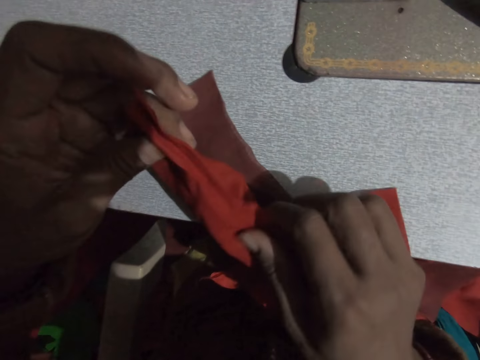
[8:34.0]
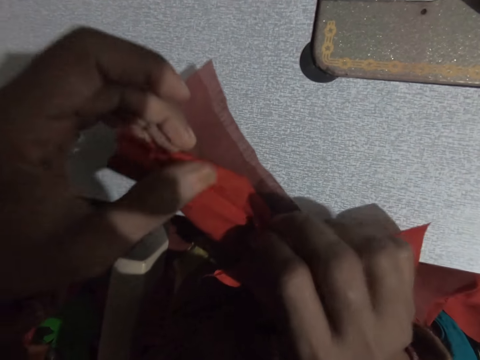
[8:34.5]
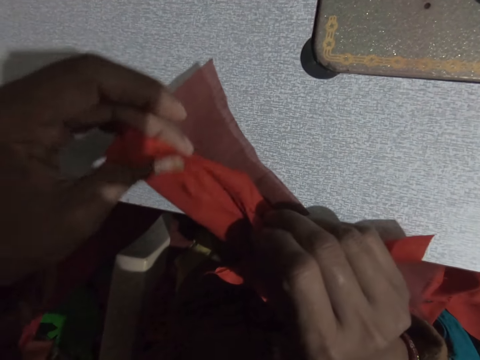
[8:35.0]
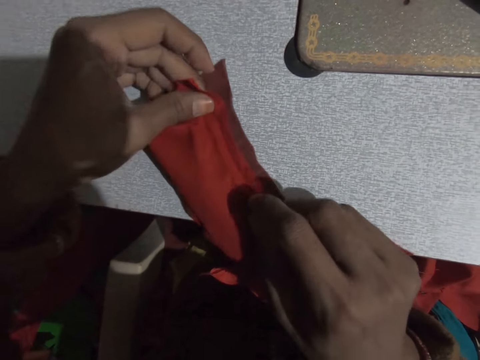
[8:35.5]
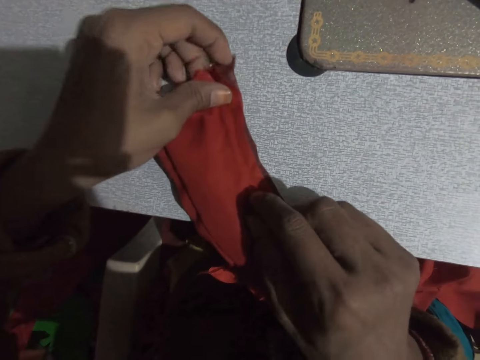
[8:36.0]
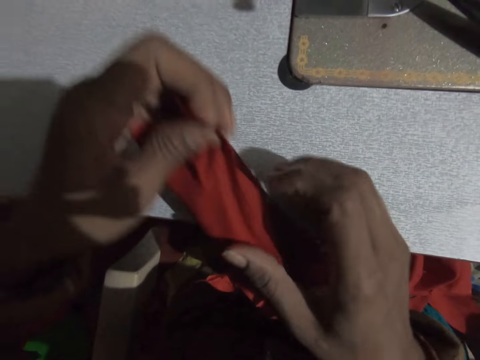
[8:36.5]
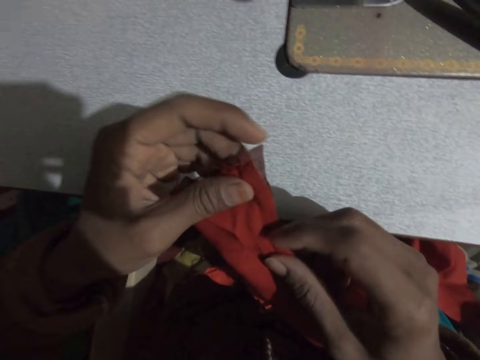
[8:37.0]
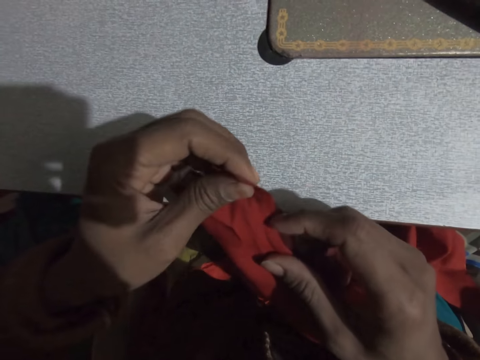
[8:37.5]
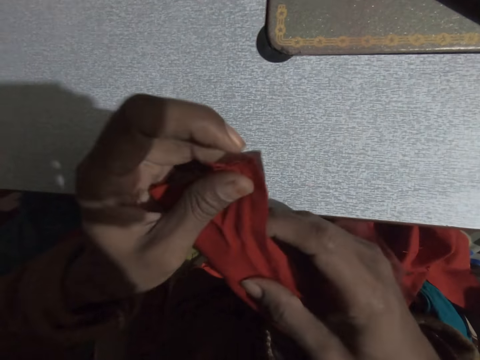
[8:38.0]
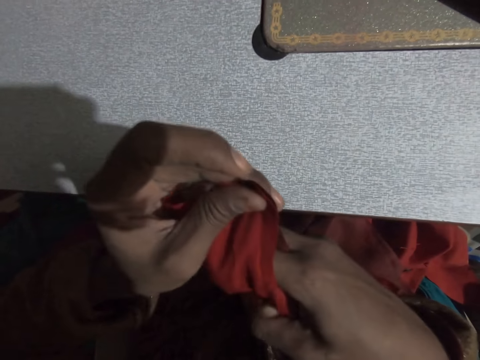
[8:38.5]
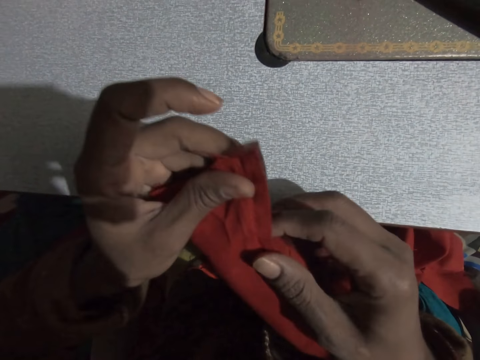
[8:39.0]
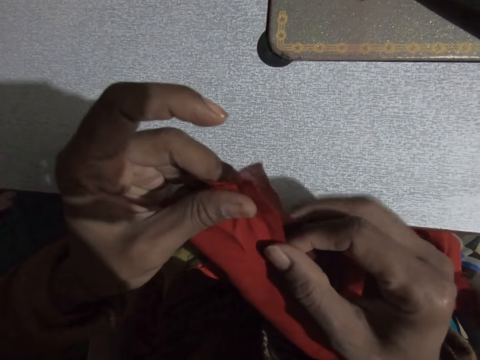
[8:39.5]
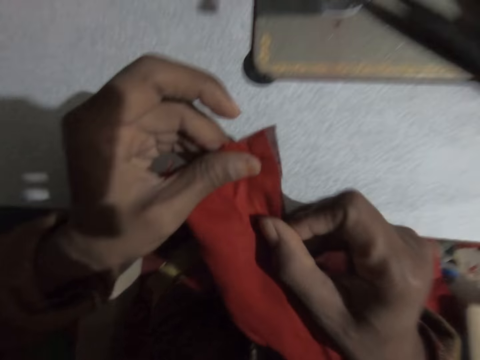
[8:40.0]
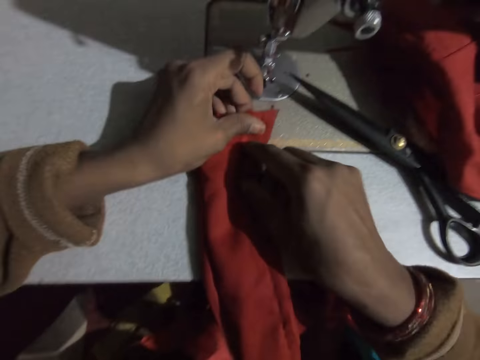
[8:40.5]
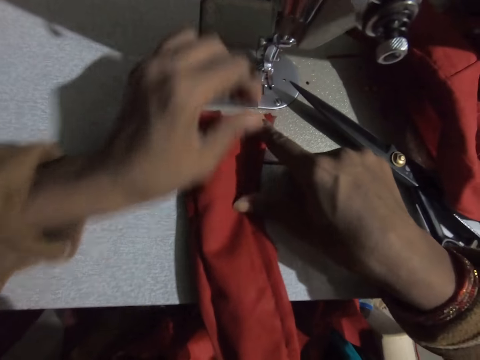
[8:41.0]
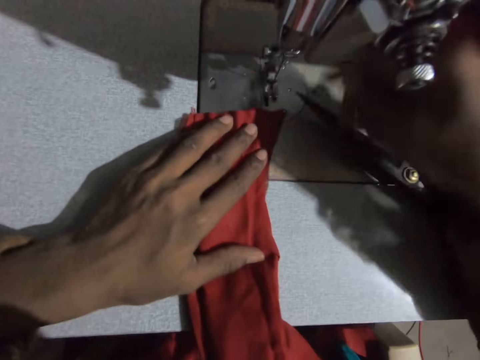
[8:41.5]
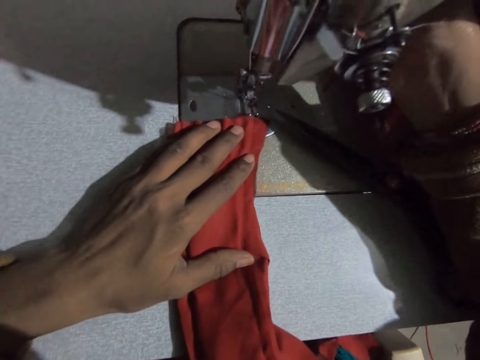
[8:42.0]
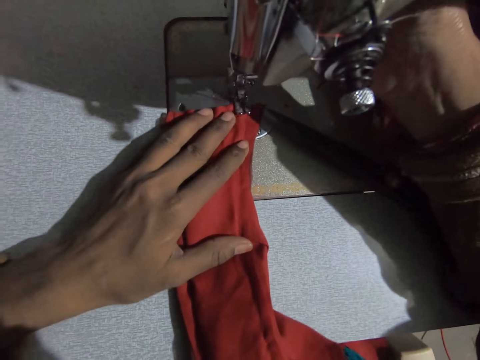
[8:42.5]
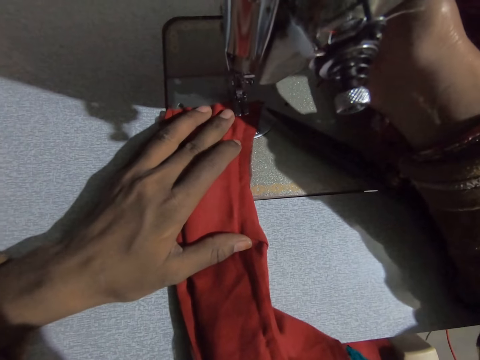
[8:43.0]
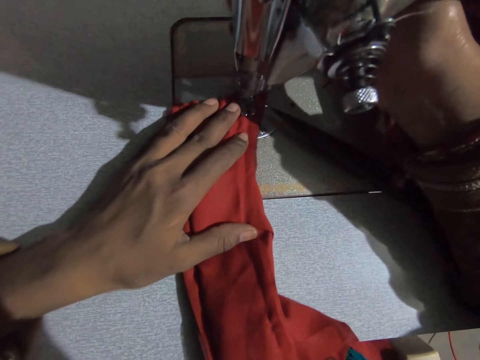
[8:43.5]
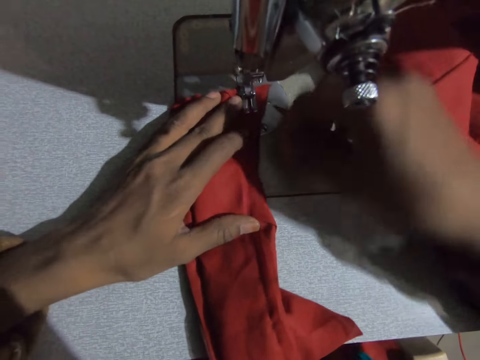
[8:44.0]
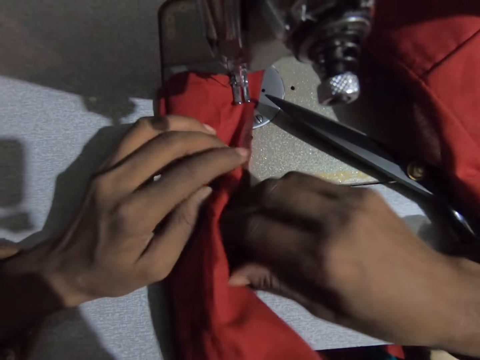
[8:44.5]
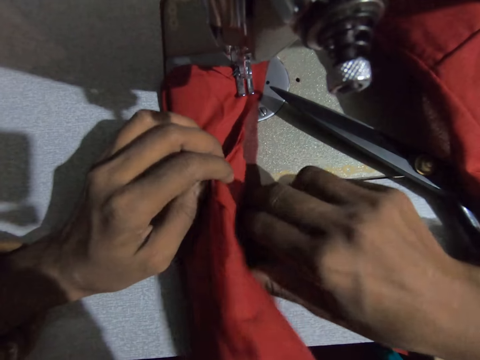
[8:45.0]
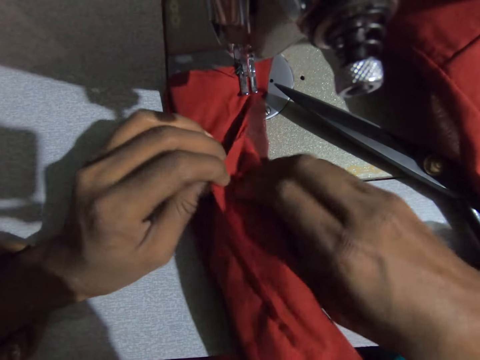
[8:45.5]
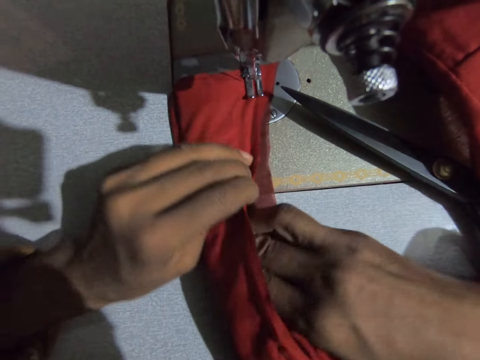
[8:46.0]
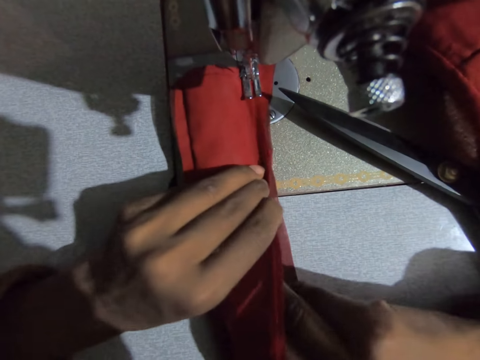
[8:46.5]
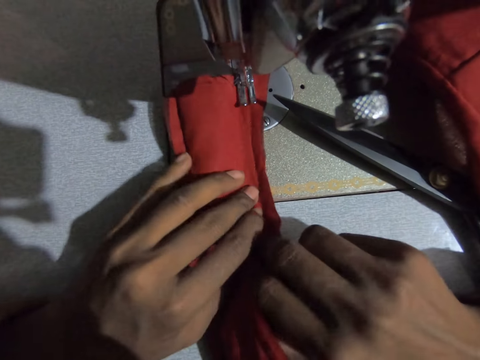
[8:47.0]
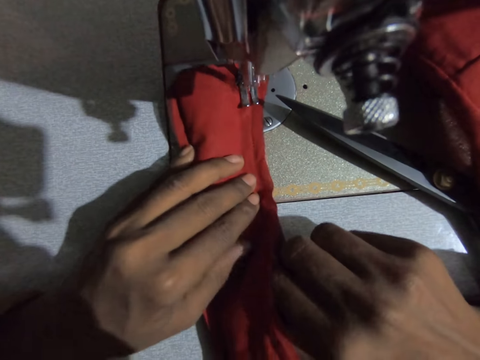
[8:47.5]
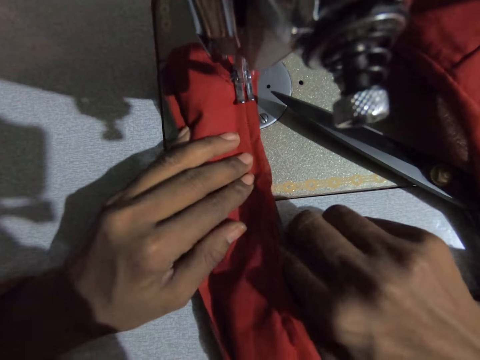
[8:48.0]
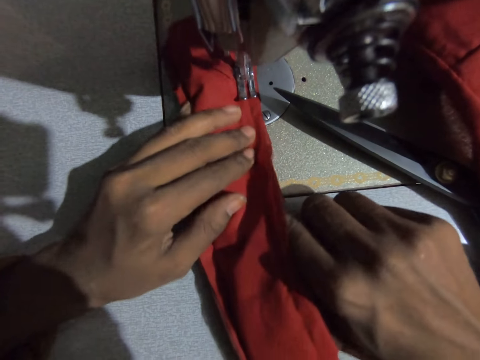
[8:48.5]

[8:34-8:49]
The camera wearer sews the cloth on the sewing machine.

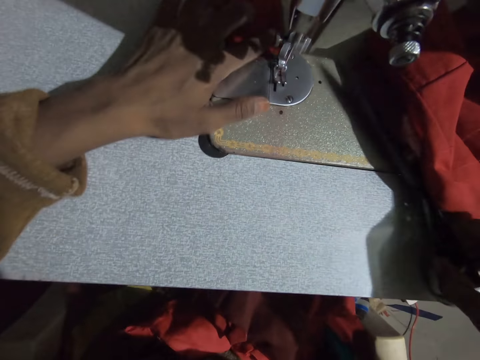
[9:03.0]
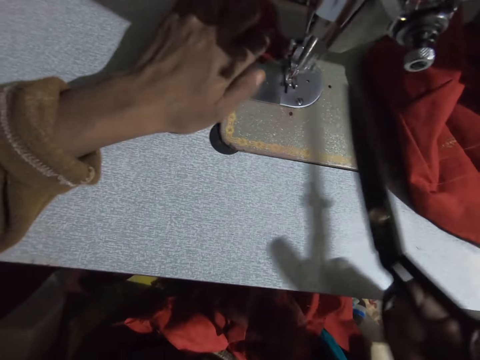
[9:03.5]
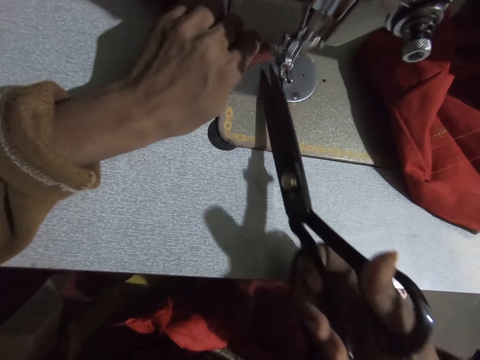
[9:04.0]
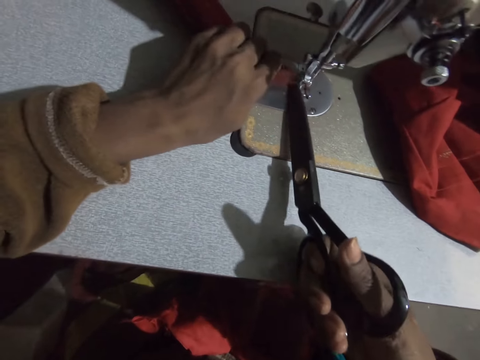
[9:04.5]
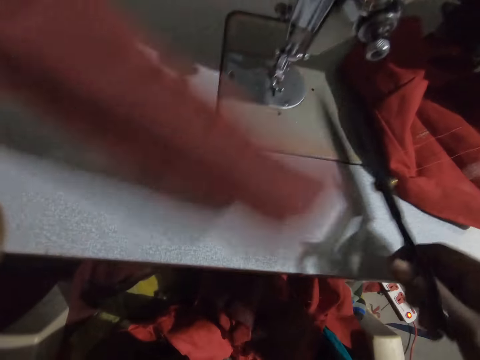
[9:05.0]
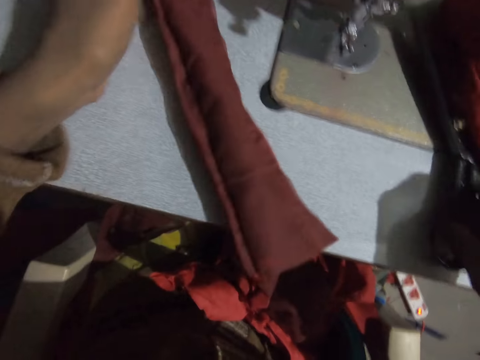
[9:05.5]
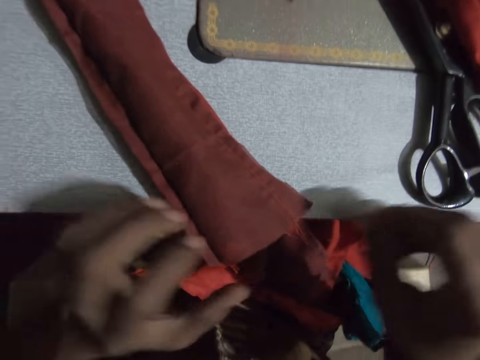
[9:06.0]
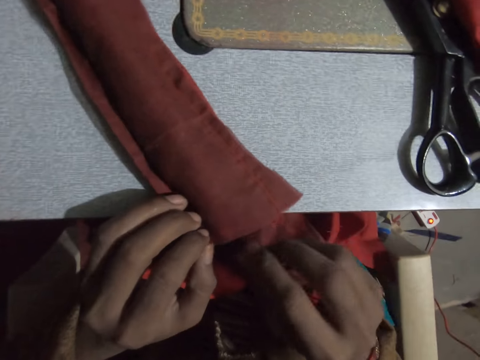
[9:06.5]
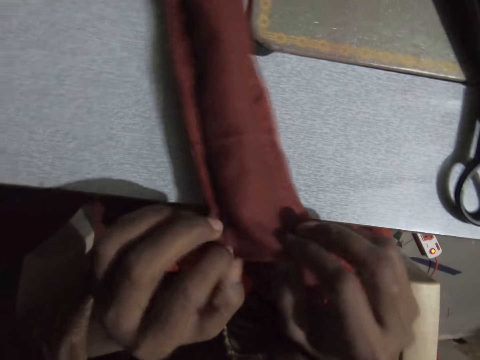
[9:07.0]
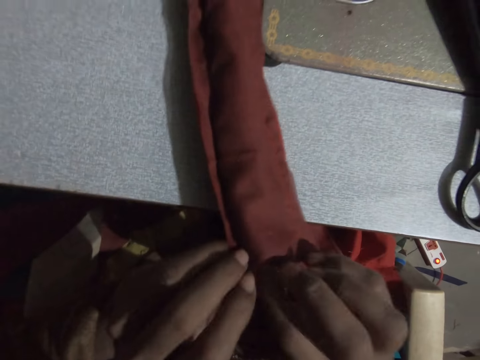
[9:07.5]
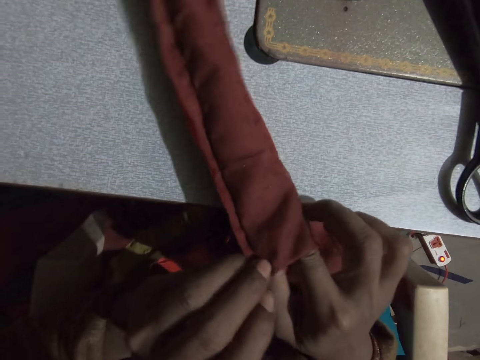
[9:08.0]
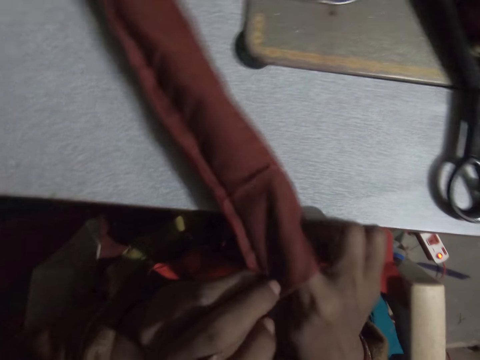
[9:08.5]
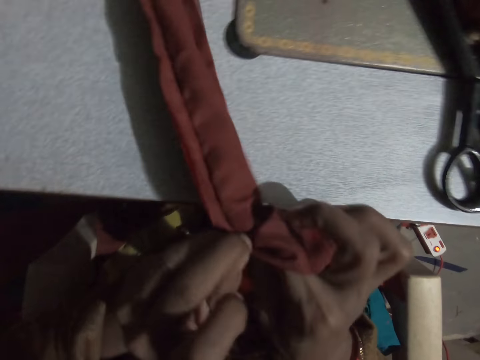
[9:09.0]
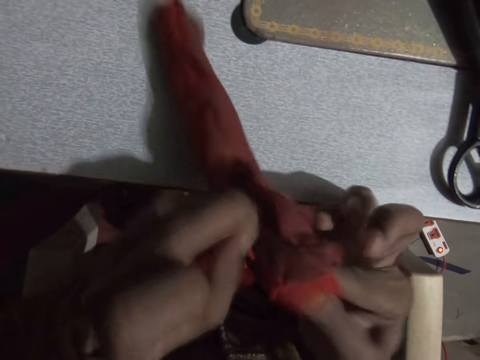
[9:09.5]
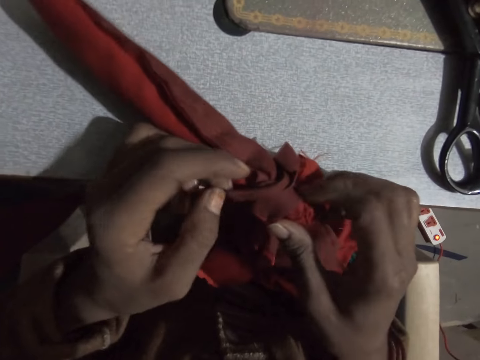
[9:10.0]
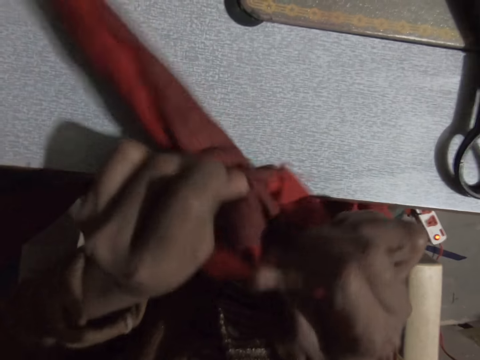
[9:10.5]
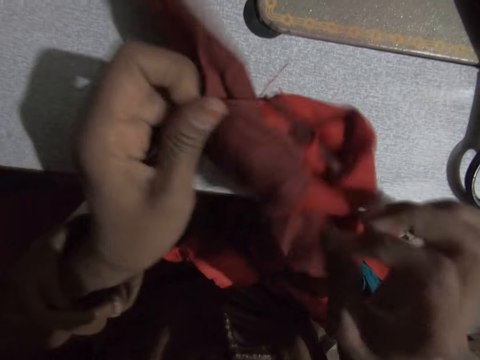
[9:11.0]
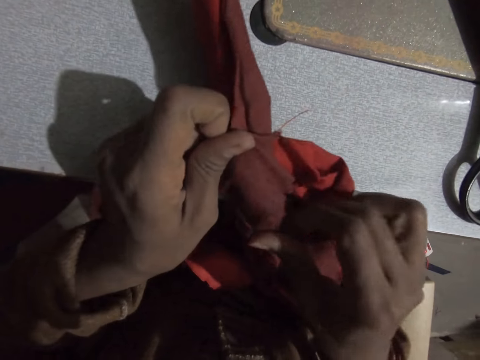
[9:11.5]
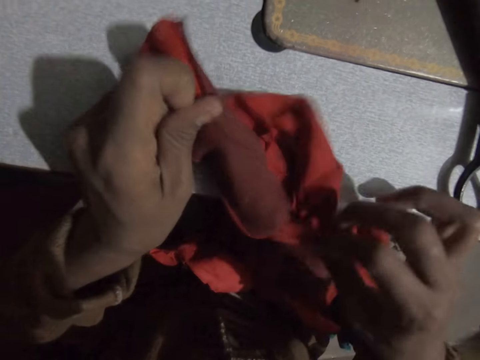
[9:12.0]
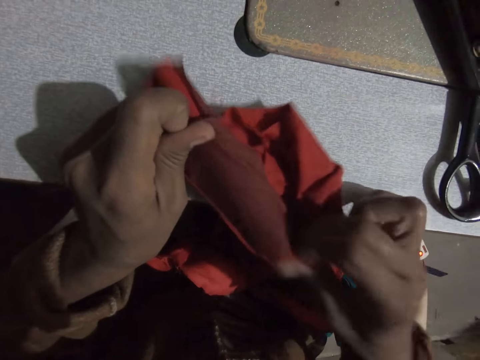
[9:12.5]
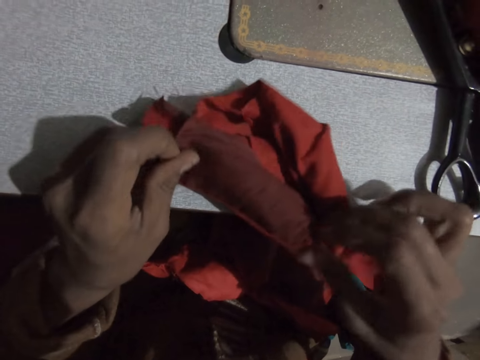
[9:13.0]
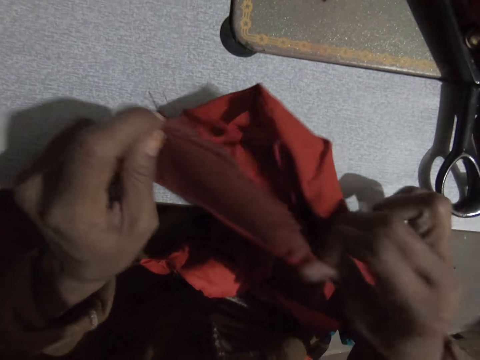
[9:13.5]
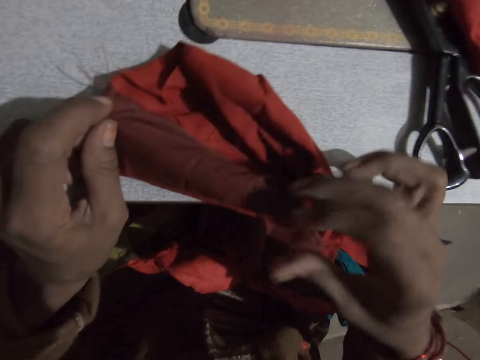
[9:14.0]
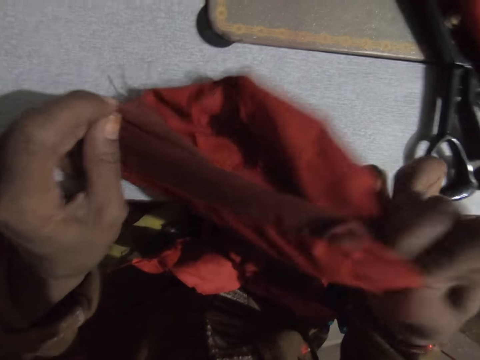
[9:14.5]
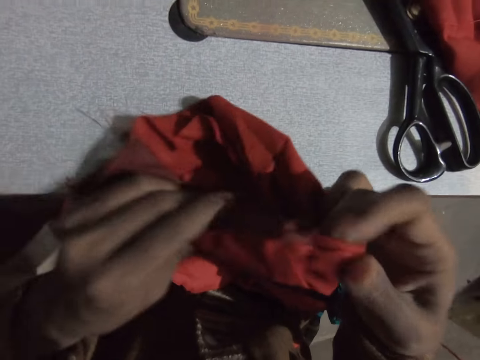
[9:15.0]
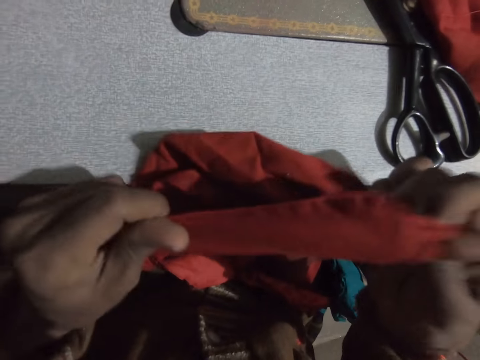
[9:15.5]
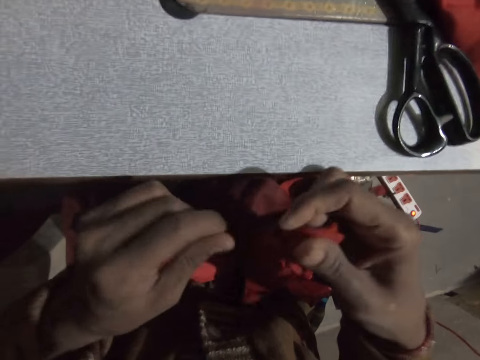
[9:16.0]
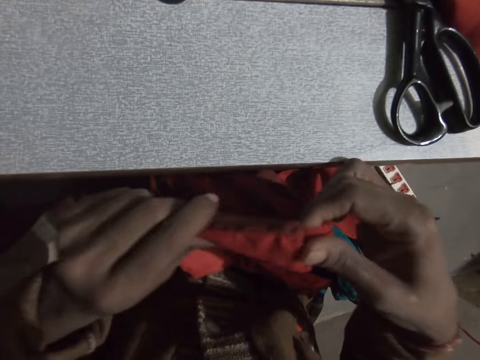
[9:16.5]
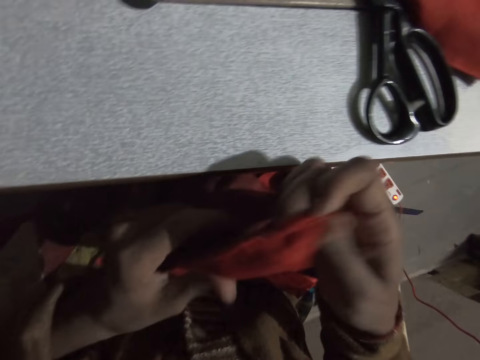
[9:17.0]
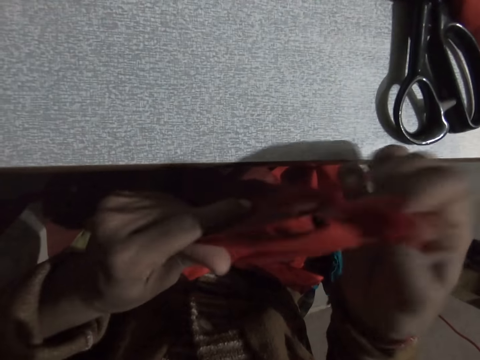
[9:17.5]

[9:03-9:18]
The camera wearer picks up the scissors on the sewing machine. They cut thread from the sewing machine and cloth. They drop the scissors on the sewing machine. They turn over the cloths on the sewing machine.
